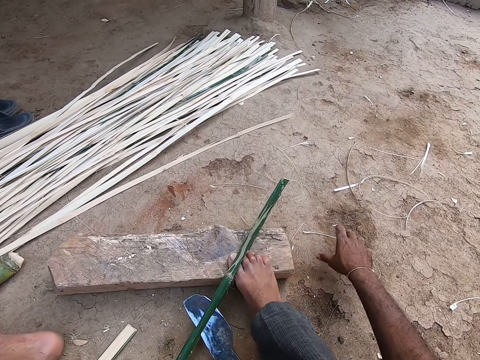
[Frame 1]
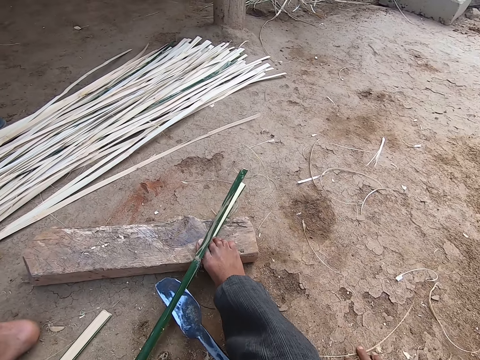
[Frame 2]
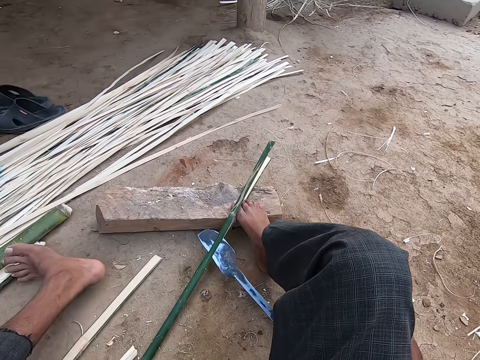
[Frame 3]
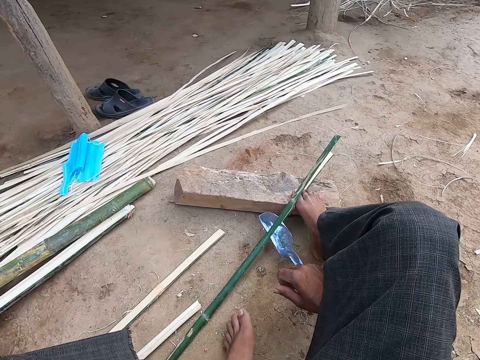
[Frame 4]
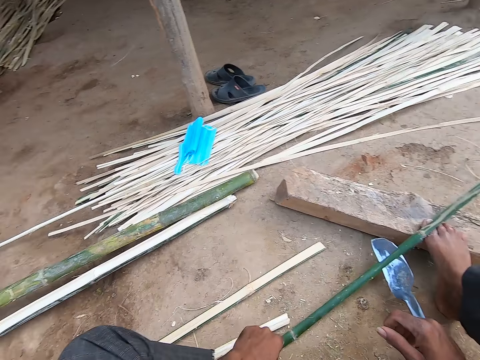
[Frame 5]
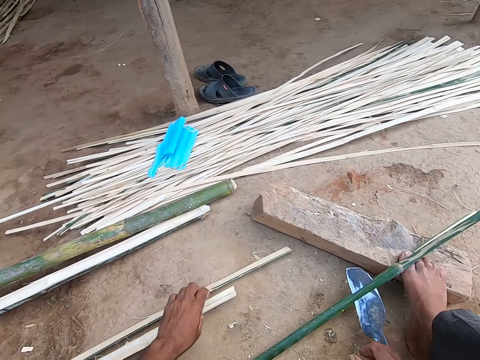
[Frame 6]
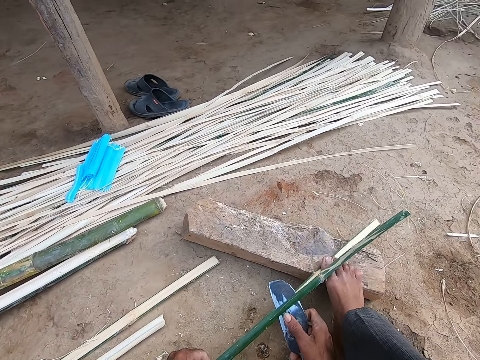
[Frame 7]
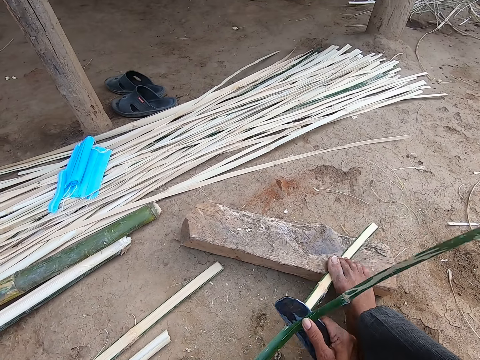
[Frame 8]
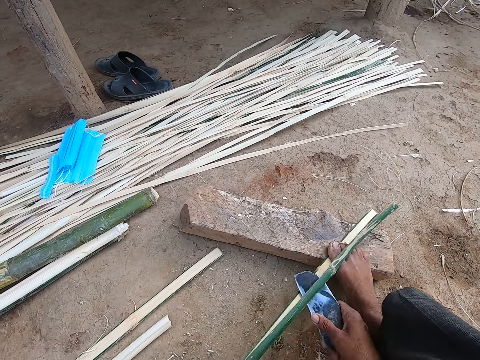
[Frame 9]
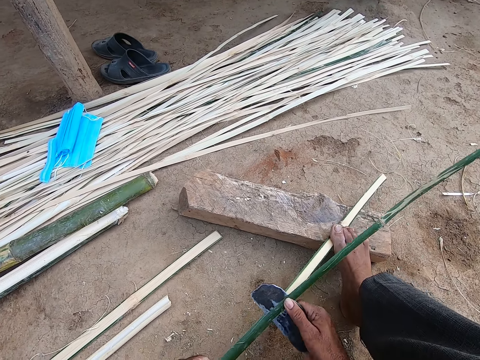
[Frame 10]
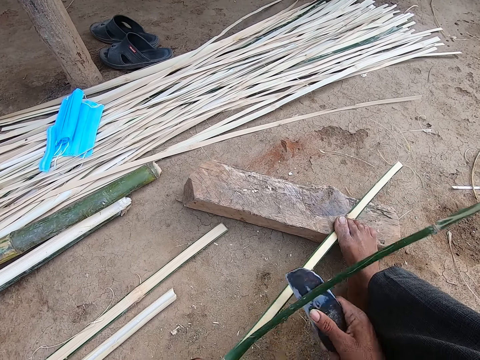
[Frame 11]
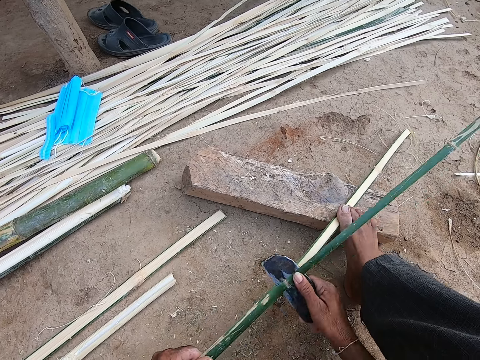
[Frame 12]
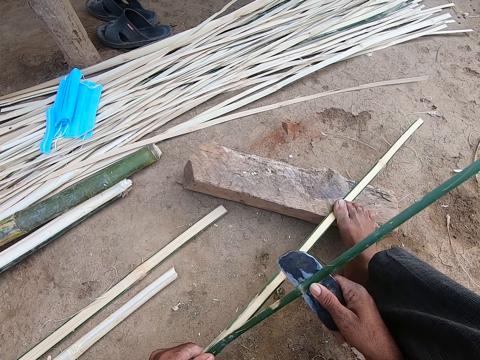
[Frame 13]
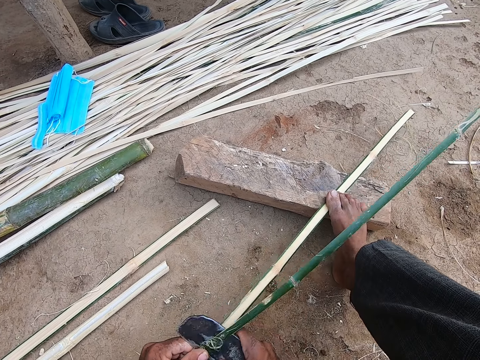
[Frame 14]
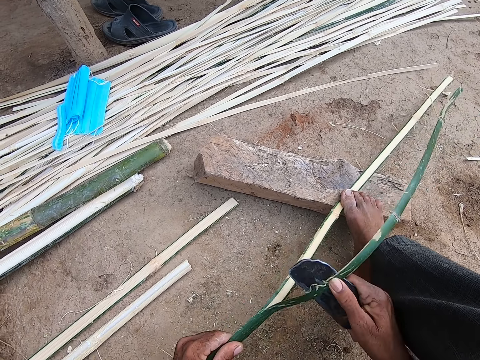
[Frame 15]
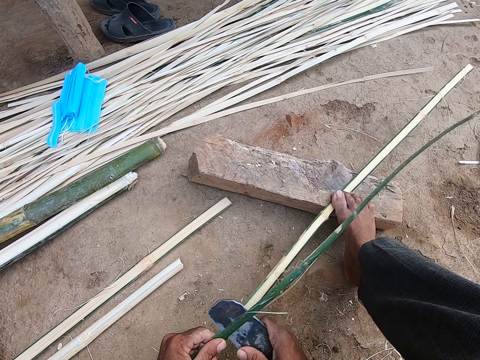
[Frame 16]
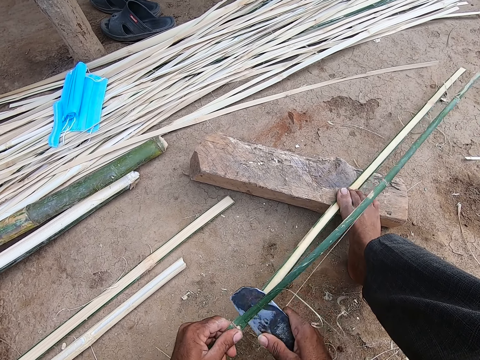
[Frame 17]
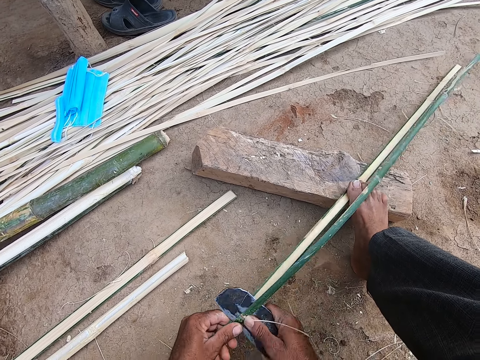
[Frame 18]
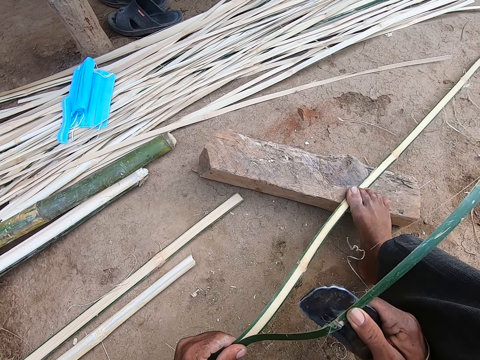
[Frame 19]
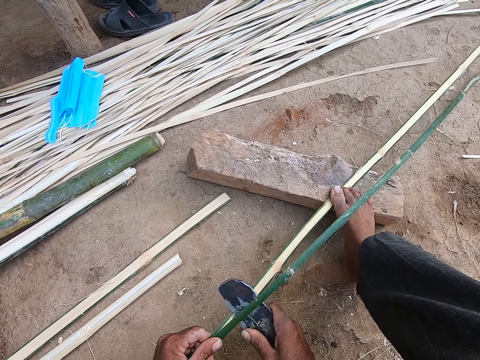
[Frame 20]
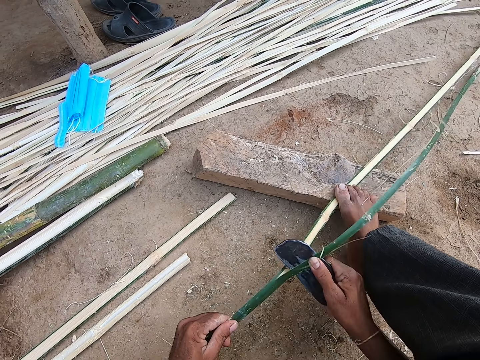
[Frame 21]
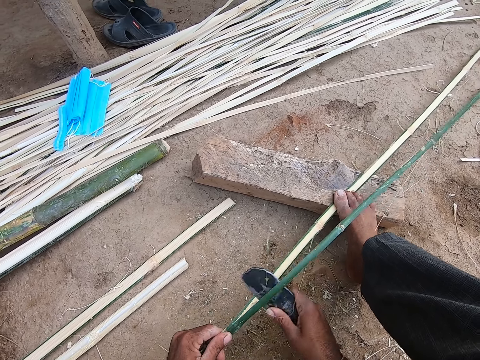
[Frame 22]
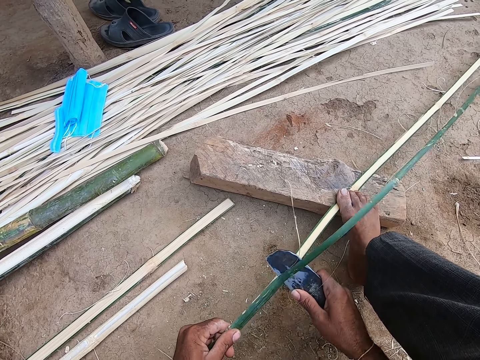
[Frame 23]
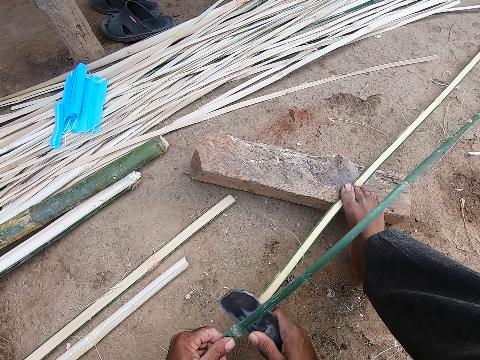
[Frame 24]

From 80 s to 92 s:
The camera wearer drags clippings from a bamboo stick on the ground with his right hand. He touches the ground. He adjusts his left foot. He shifts strips on the ground with his left hand. He picks up the strip with his left hand. He splits the strip with the kindling axe in his right hand.

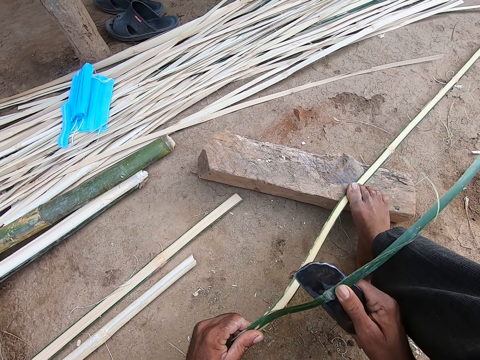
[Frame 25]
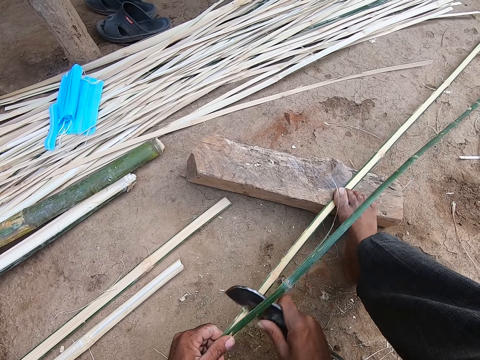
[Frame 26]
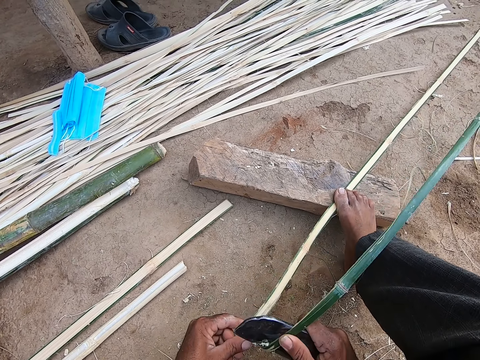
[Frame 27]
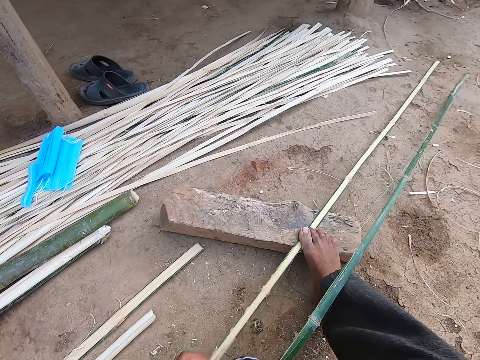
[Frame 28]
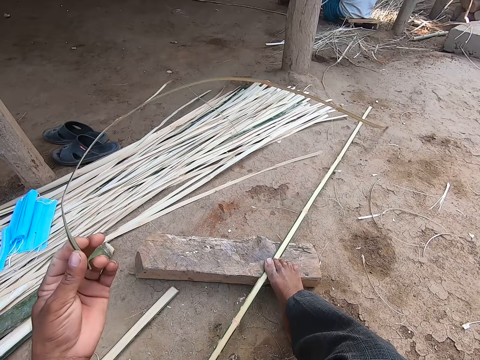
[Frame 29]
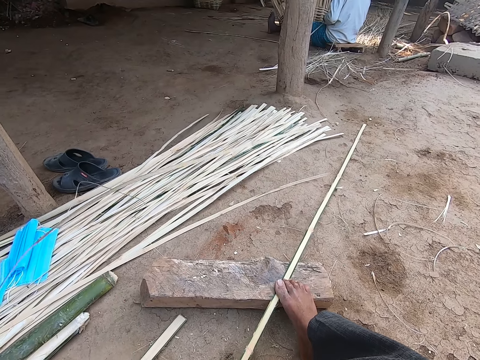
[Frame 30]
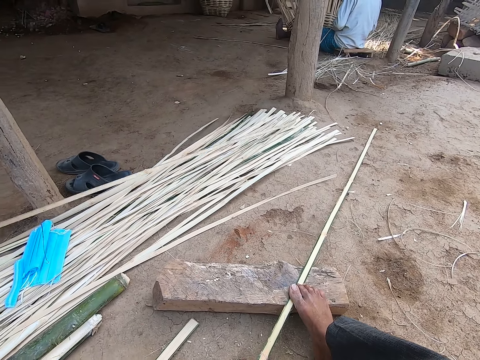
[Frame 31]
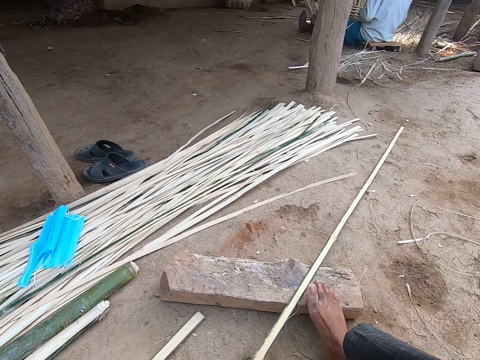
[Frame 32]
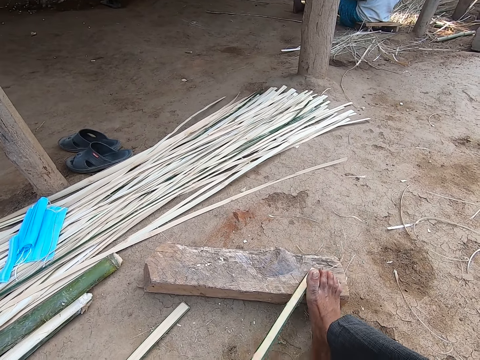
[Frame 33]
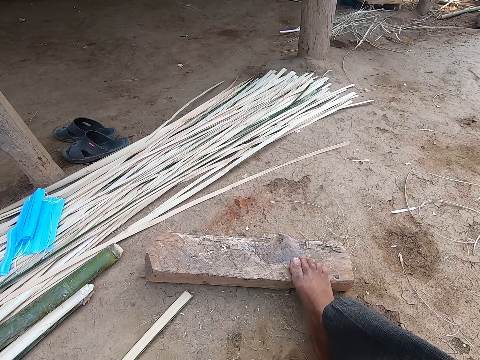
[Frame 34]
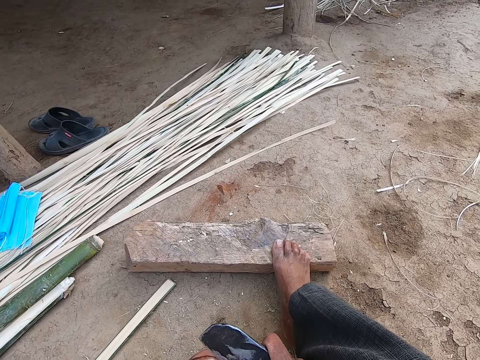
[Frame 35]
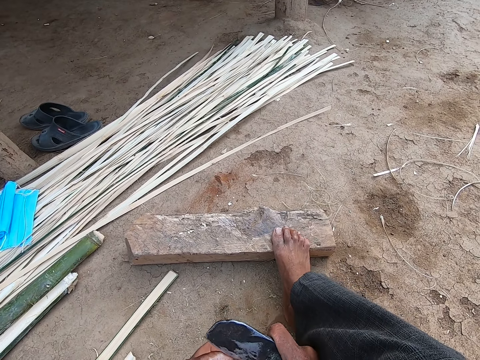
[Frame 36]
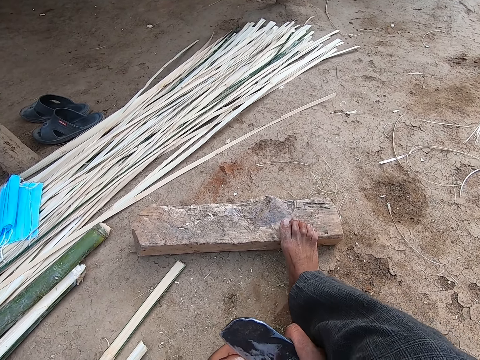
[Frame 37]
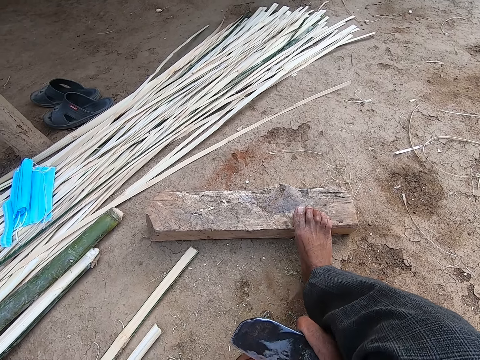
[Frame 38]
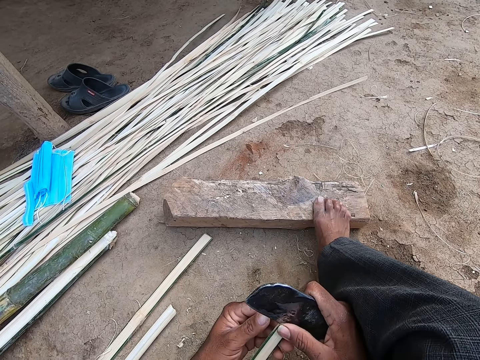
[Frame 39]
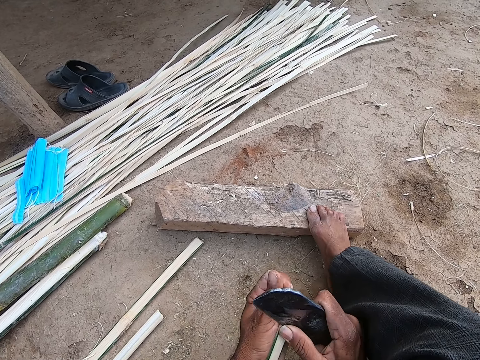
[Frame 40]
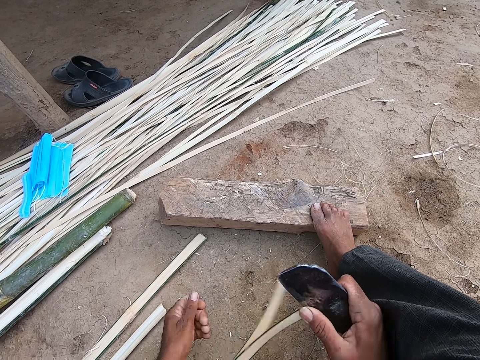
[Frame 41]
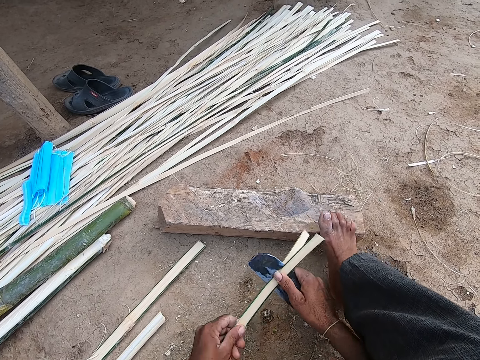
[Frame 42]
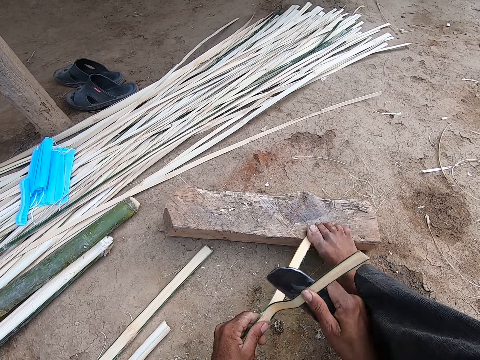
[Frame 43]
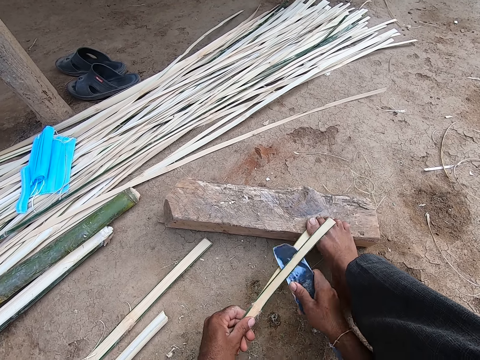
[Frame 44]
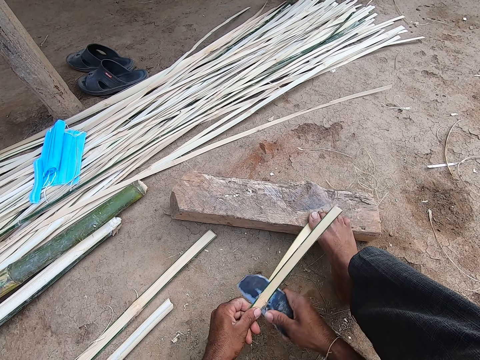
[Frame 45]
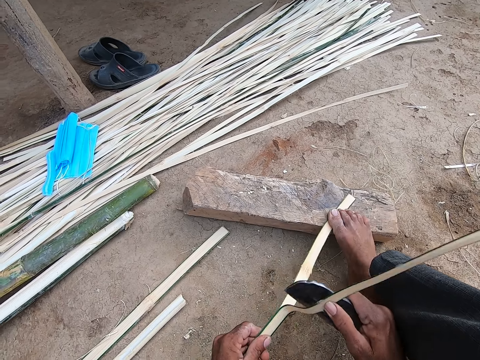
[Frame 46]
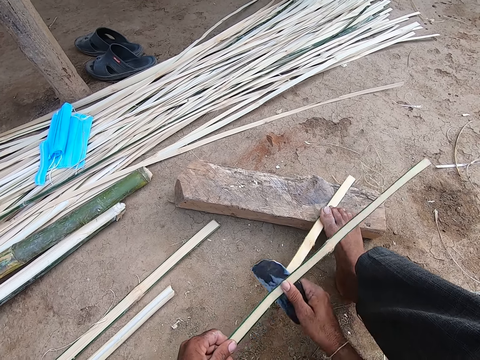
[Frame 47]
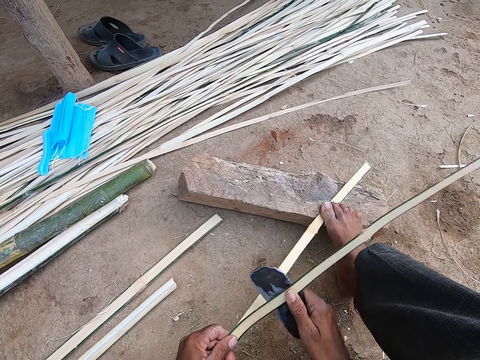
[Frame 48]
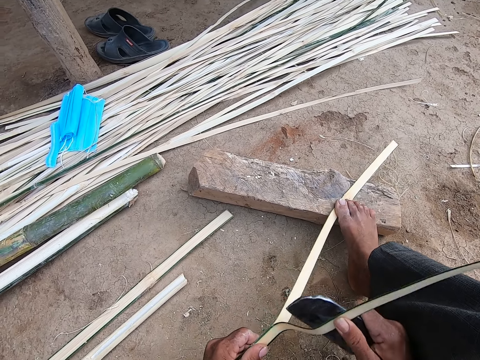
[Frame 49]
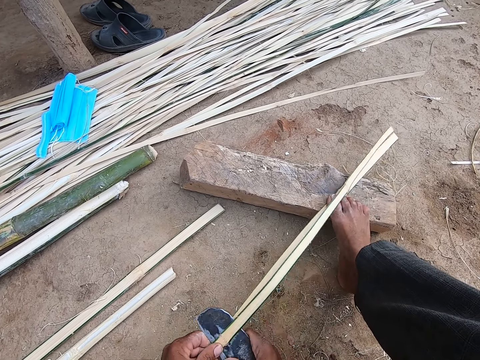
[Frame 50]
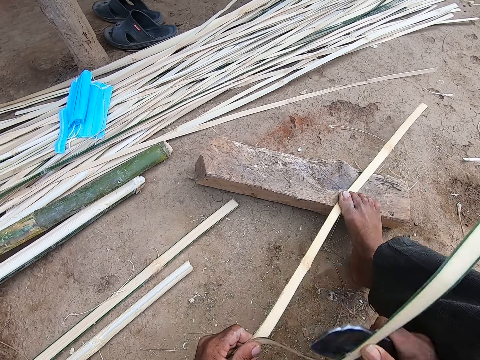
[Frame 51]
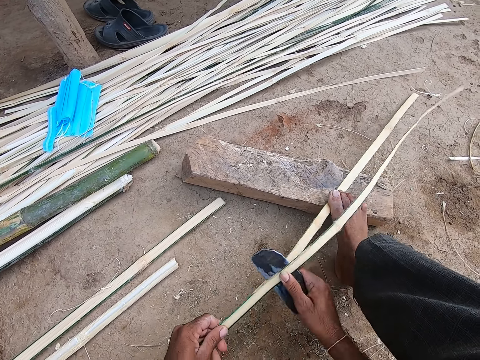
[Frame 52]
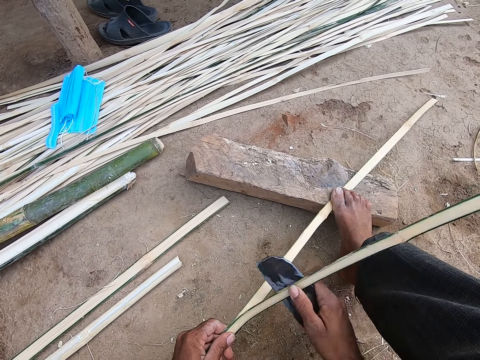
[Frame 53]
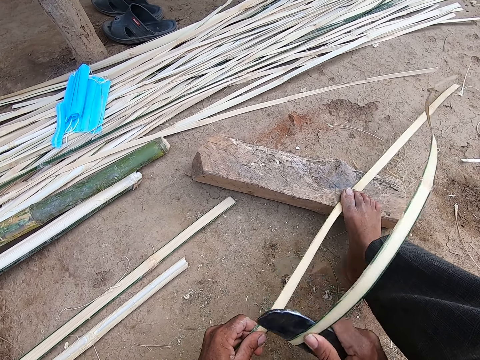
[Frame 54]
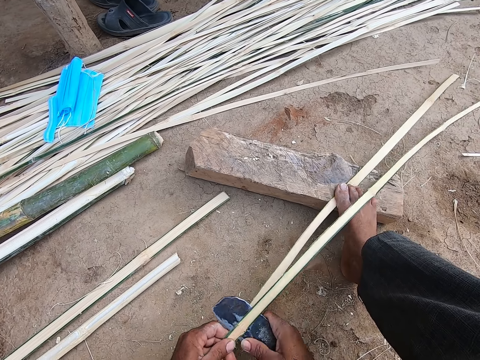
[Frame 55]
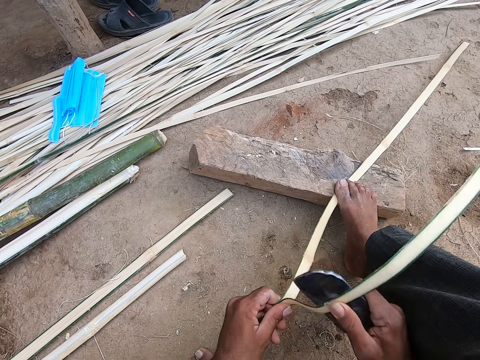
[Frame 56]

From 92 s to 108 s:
The camera wearer pulls off a piece of the strip with his left hand. He drops the piece of the strip on the pile of bamboo strips. He pulls a piece of the strip with his right hand. He splits the piece of the strip with the kindling axe.
